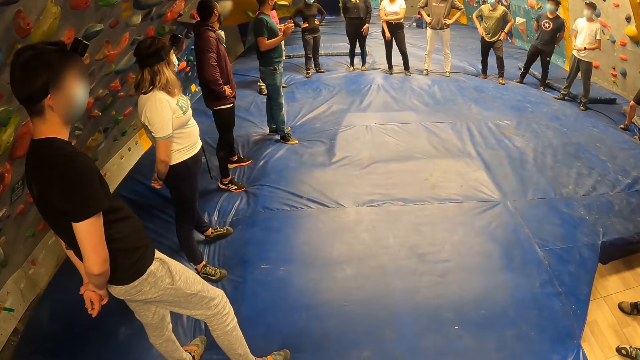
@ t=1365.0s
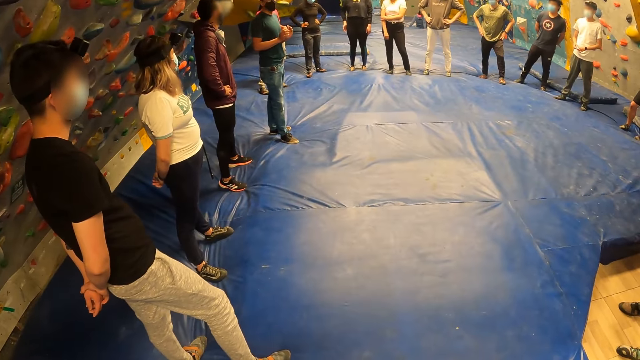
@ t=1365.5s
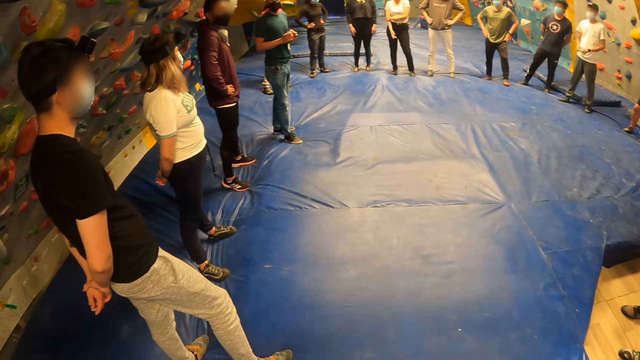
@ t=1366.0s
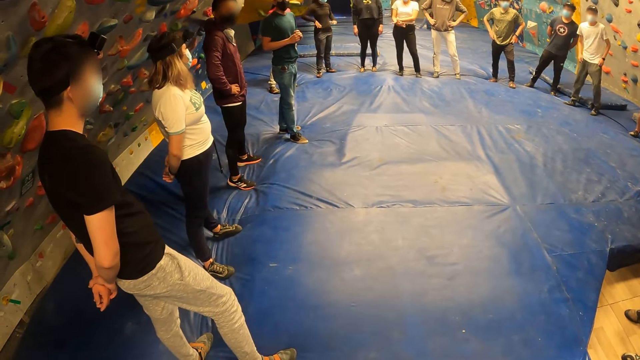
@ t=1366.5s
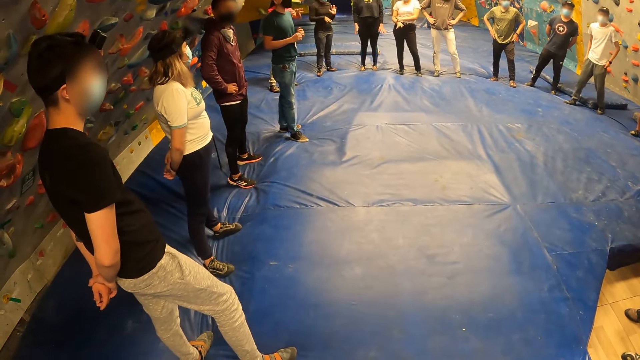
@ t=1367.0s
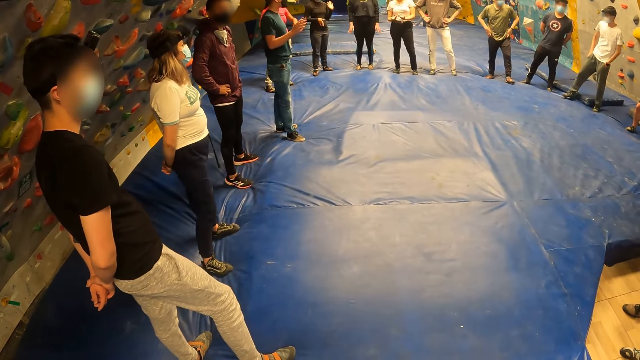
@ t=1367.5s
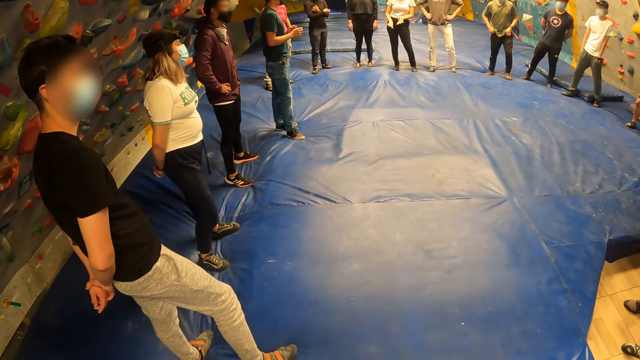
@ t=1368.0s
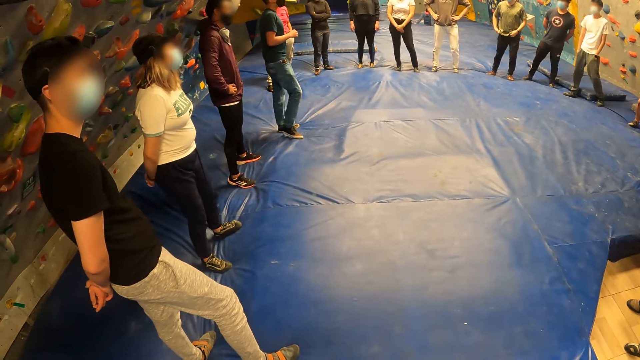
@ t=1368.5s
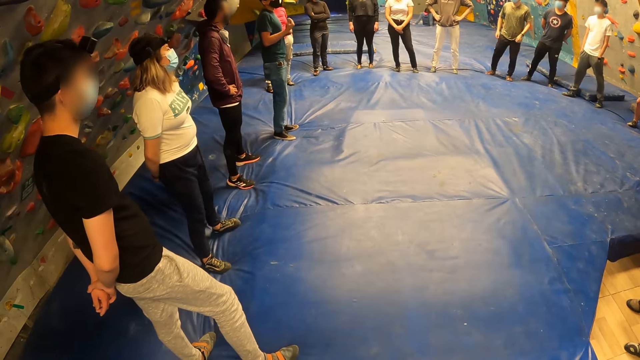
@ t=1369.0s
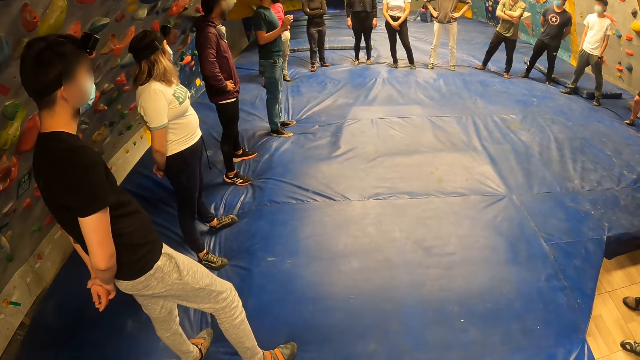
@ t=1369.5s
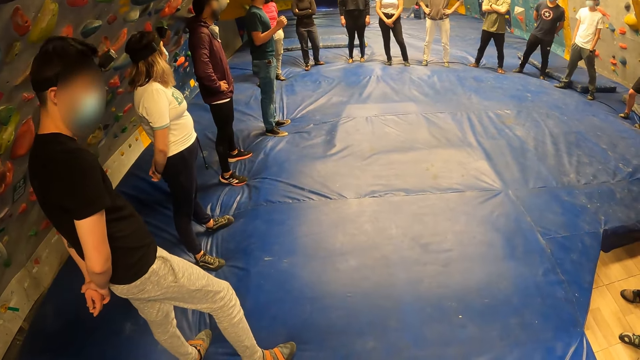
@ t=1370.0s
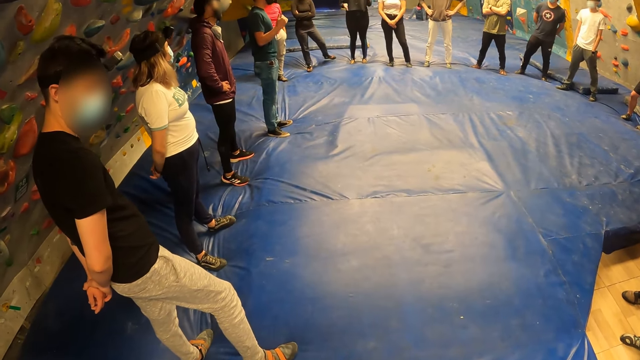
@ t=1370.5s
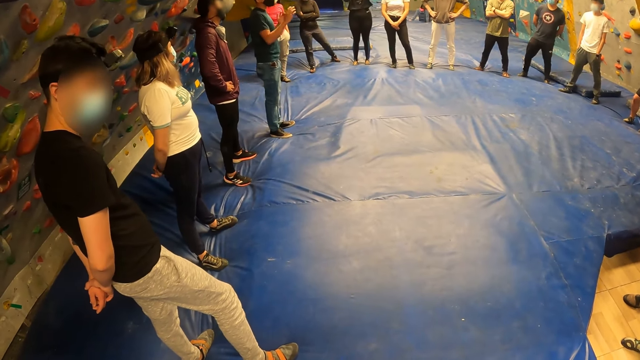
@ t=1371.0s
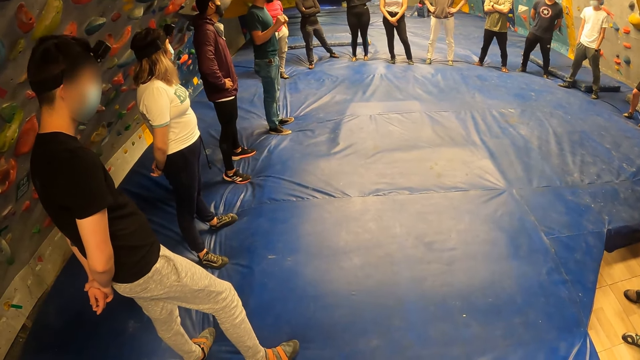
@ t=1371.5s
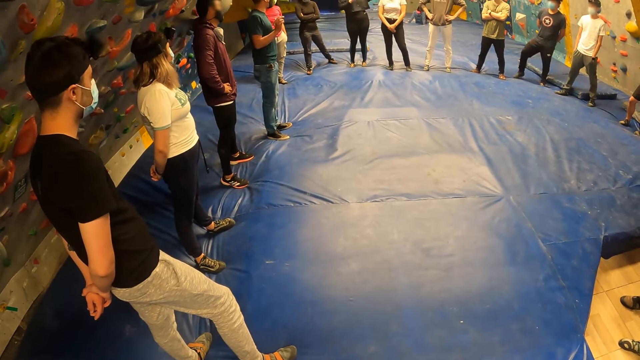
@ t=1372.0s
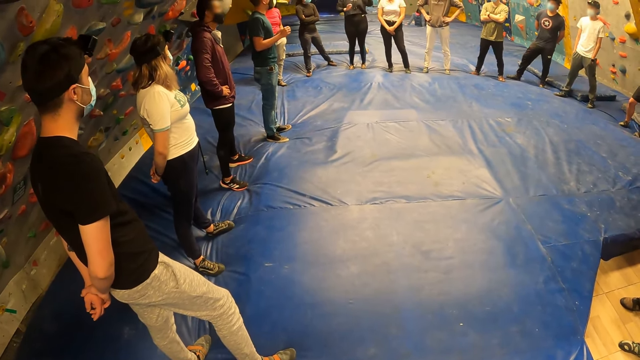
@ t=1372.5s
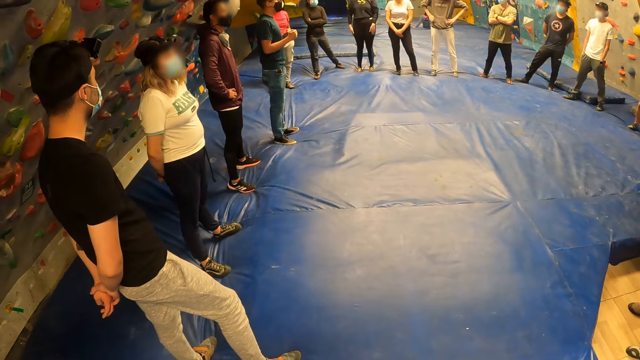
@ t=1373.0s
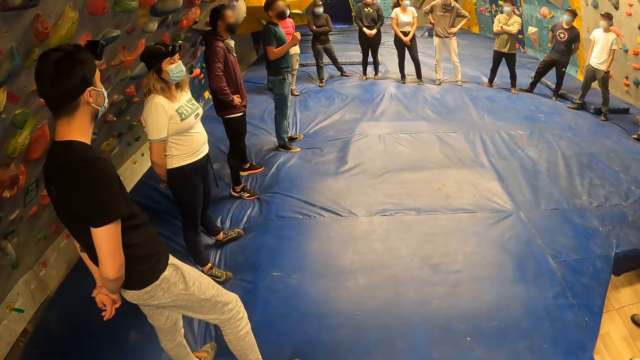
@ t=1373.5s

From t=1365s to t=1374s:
A woman wriggles her hands. Another woman wriggles her hands. Another woman wriggles her hands. Another woman wriggles her hands. The camera wearer looks at a man. The man talks to the team.

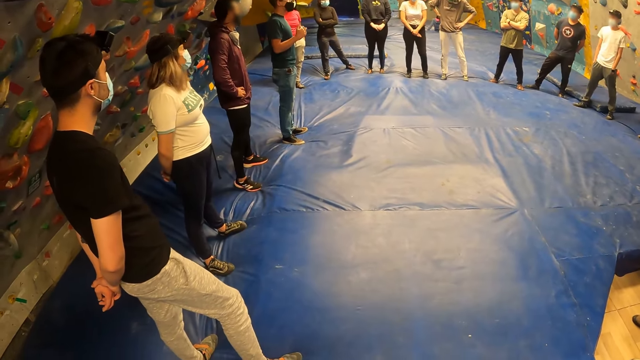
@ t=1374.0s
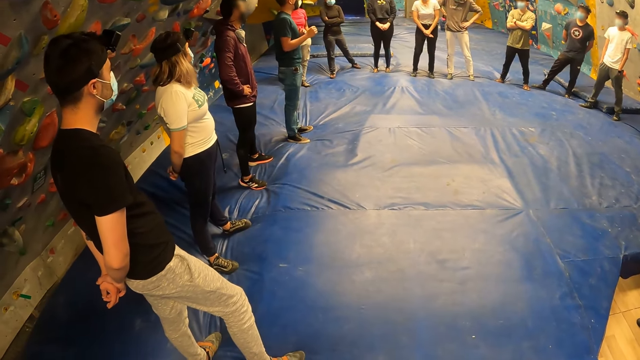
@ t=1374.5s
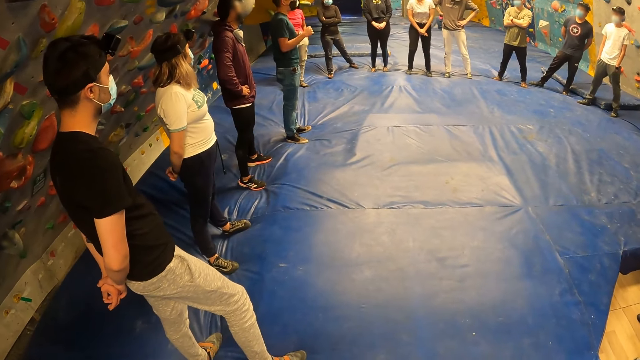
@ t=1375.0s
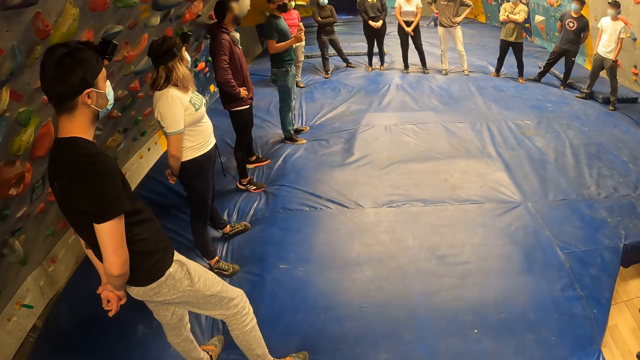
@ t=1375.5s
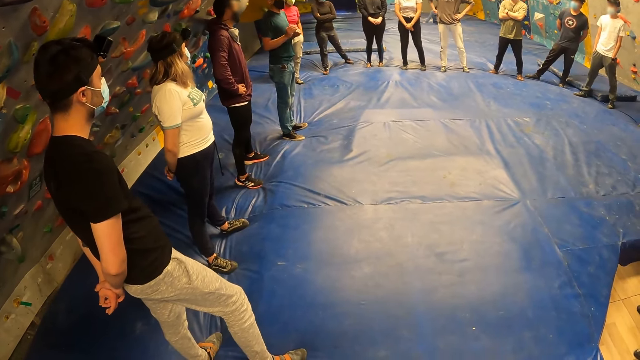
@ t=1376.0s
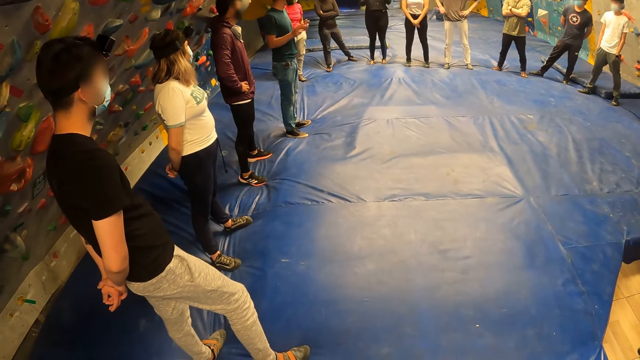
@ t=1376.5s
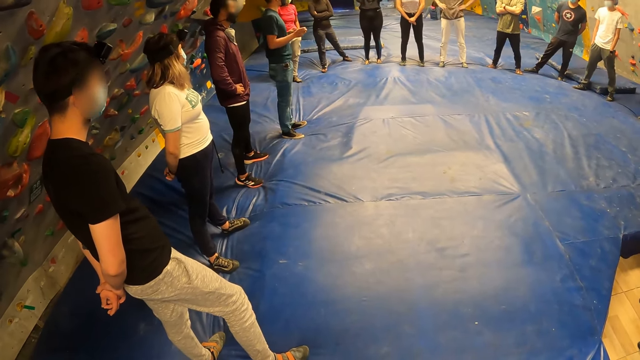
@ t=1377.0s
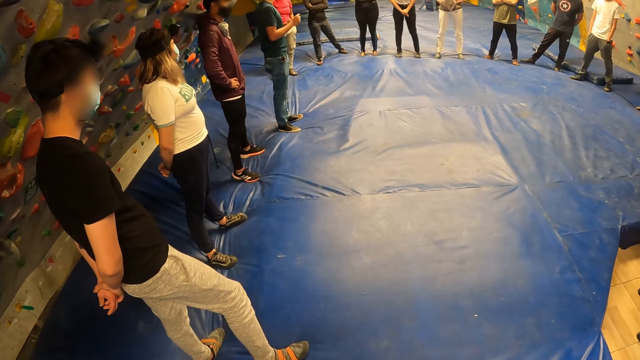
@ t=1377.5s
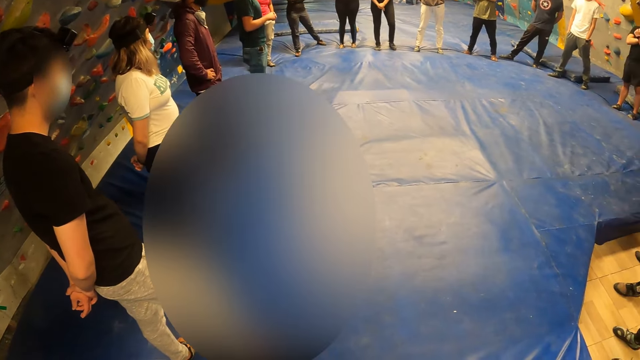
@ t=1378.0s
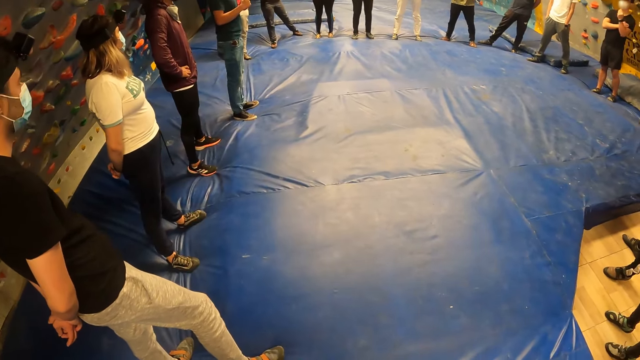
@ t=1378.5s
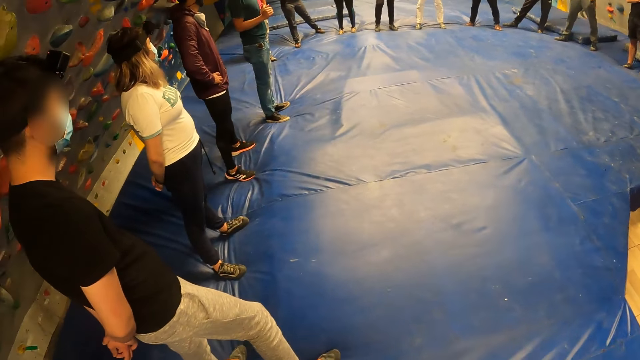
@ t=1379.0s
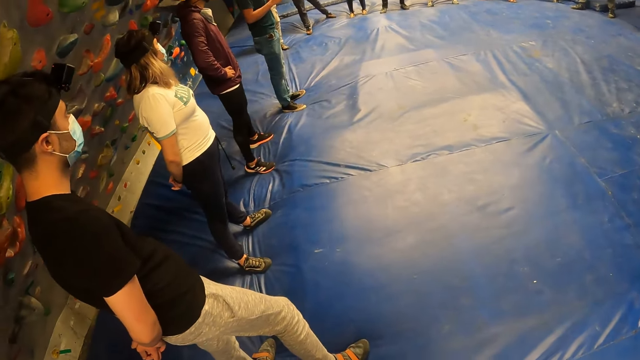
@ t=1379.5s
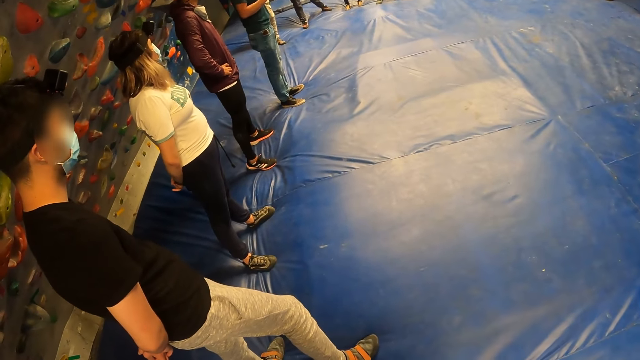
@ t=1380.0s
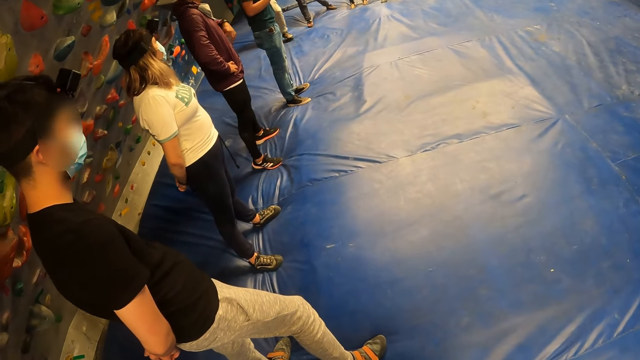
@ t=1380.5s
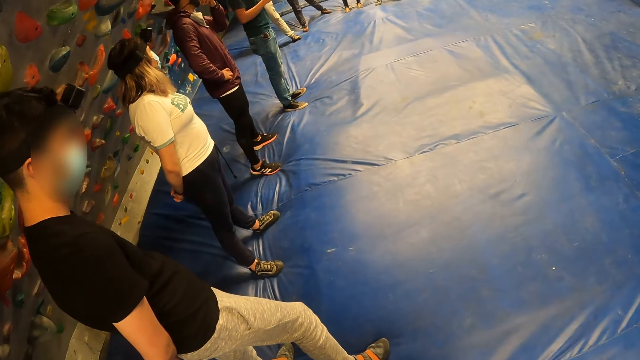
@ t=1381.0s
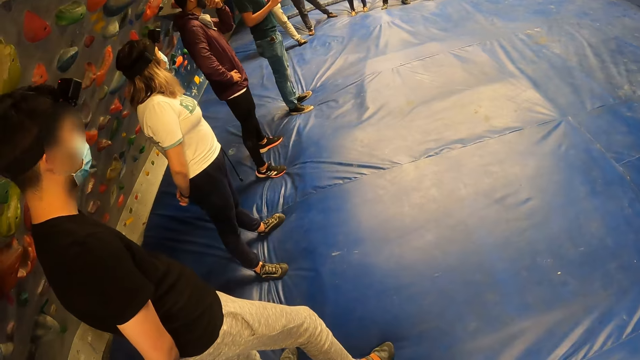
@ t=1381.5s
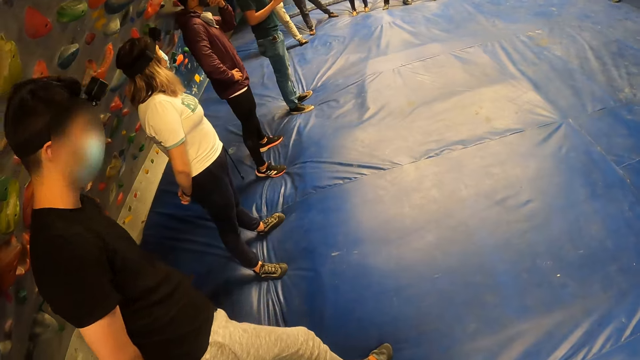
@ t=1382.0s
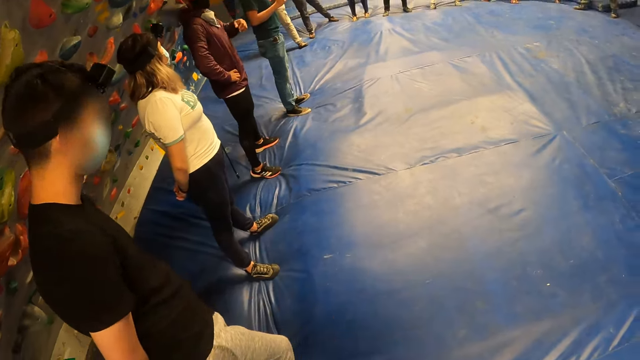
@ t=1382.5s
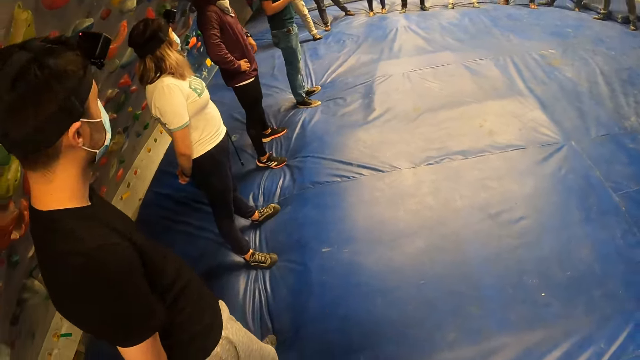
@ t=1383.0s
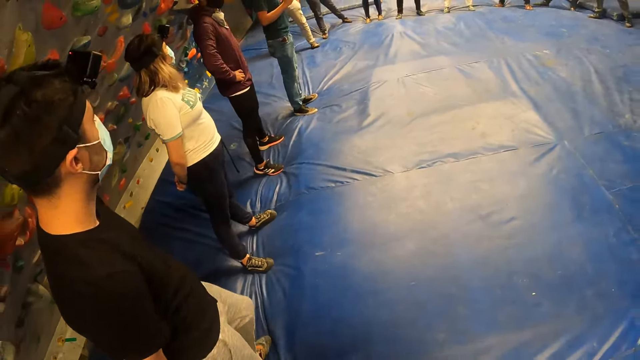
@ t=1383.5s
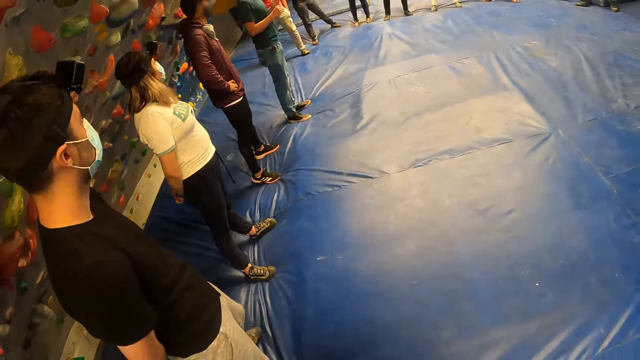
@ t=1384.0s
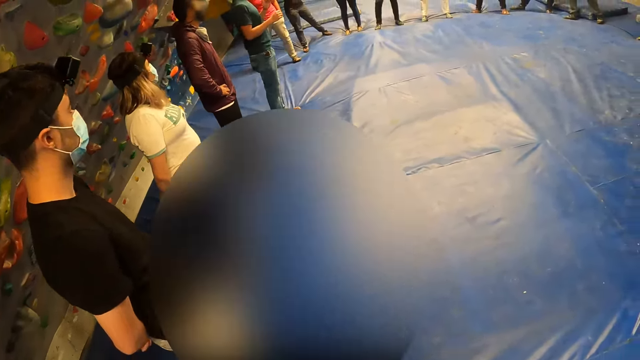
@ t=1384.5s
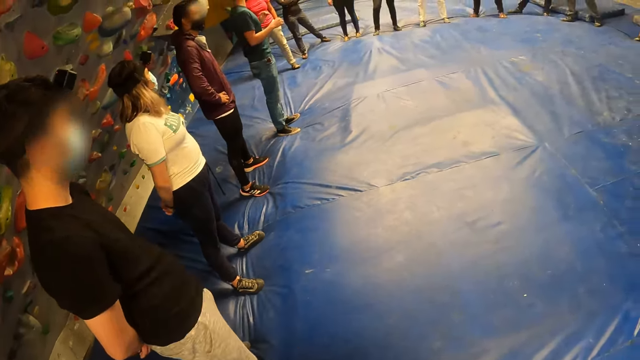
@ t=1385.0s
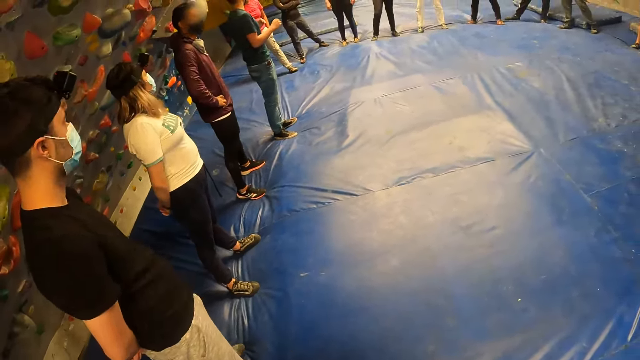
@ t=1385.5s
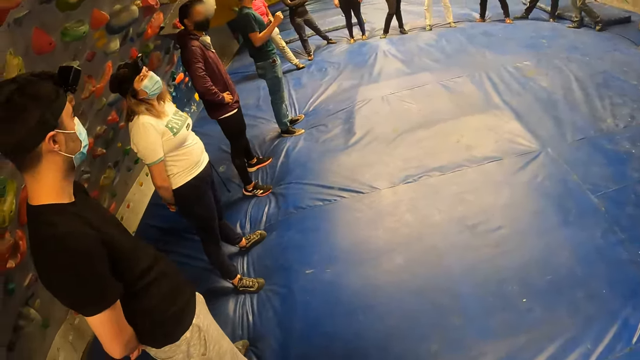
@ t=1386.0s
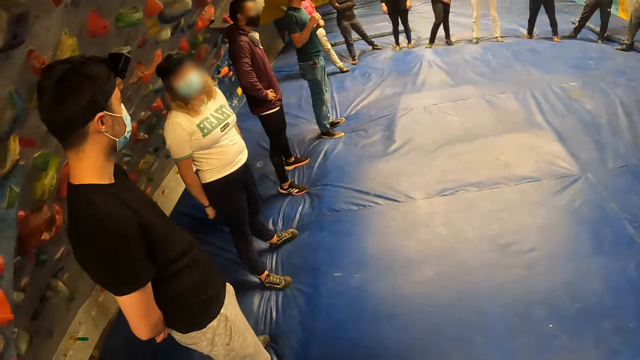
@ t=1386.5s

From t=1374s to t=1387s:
The camera wearer looks around the playground. The man talks to the team. The camera wearer looks around the playground. He moves his hands. The man talks to the team.
